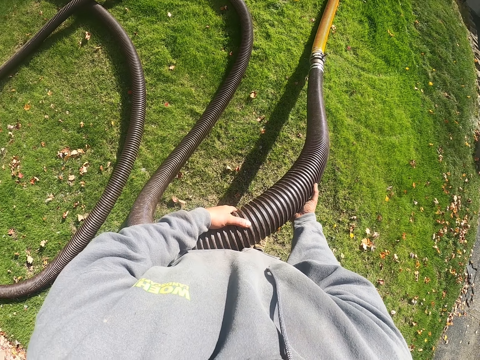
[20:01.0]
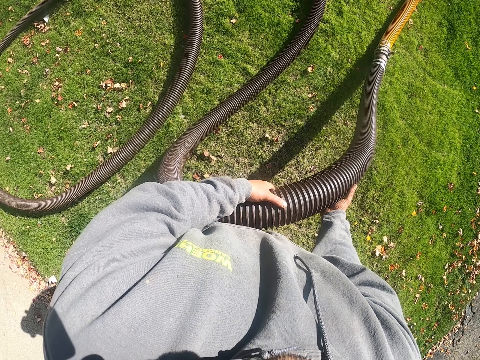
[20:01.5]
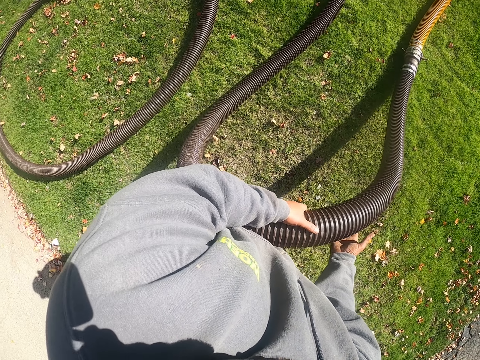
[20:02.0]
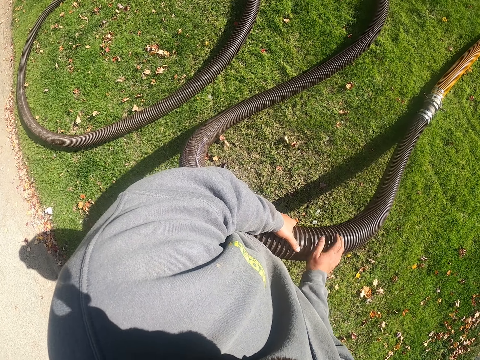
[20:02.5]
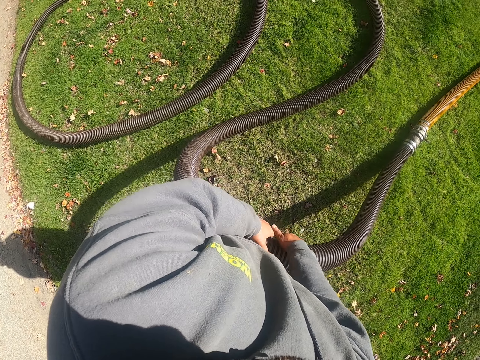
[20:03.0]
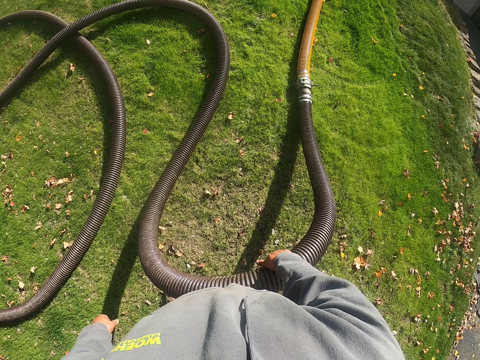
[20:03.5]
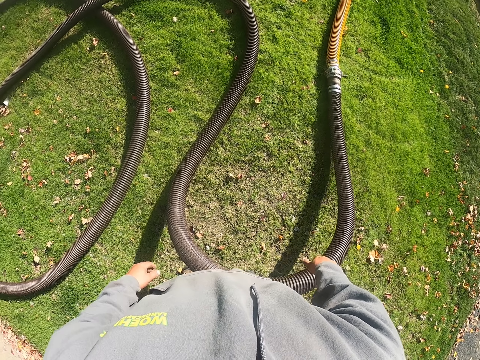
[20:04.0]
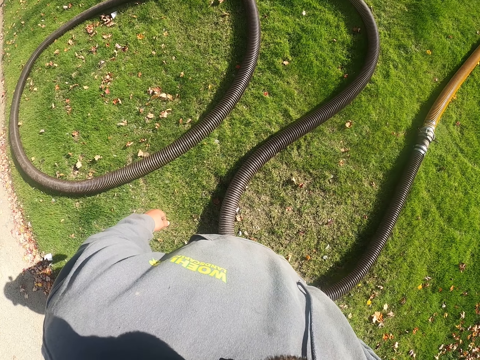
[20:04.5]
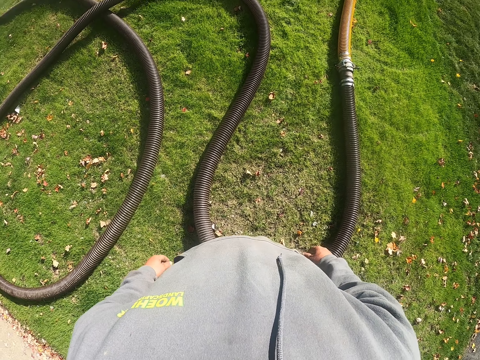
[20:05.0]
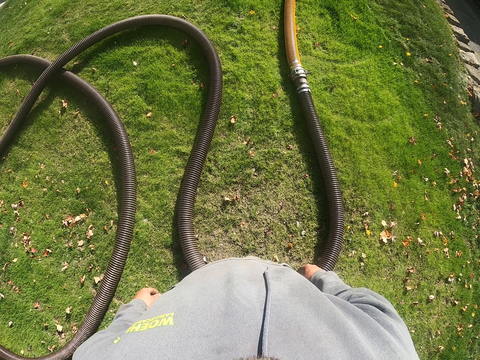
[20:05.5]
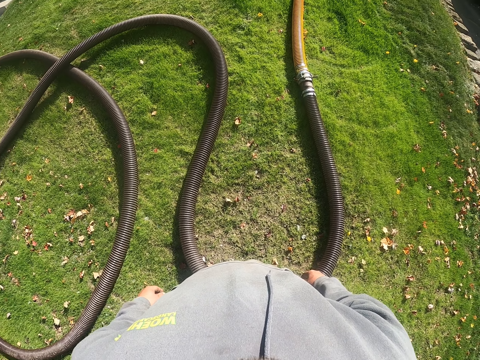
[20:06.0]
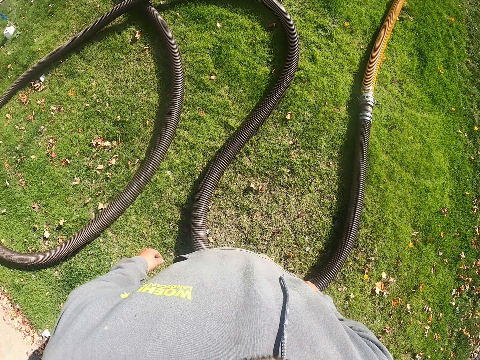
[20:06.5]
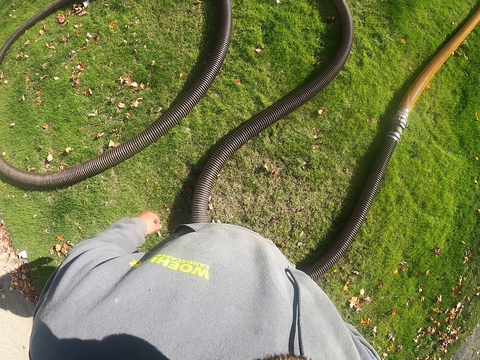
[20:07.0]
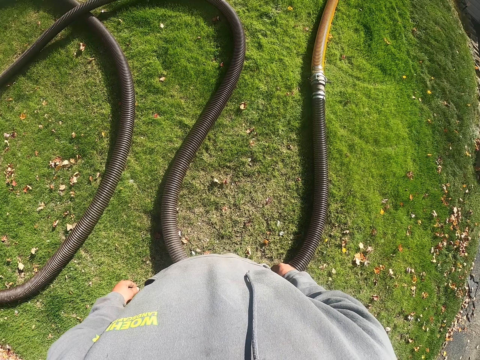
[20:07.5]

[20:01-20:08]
The camera wearer drops the pipe.

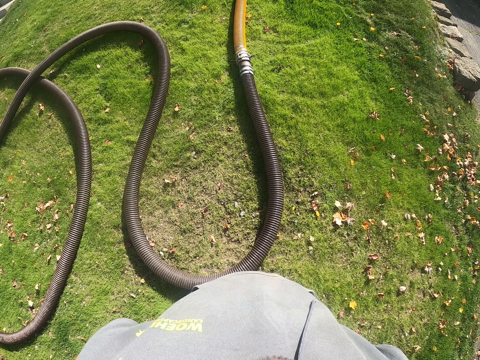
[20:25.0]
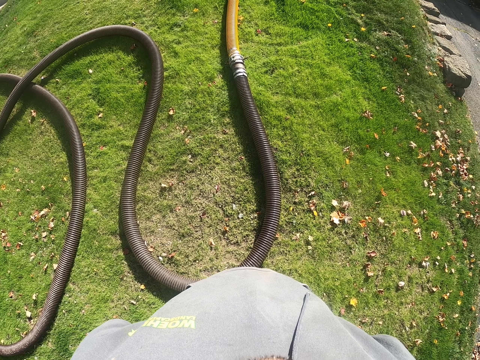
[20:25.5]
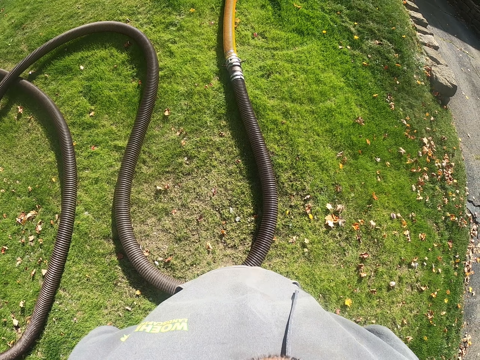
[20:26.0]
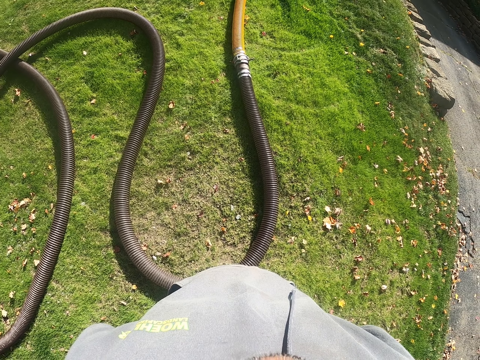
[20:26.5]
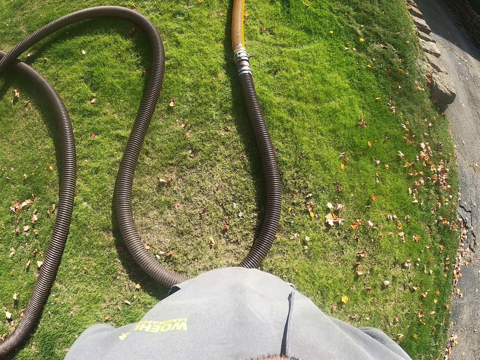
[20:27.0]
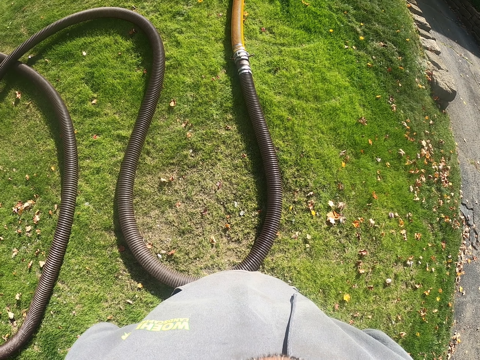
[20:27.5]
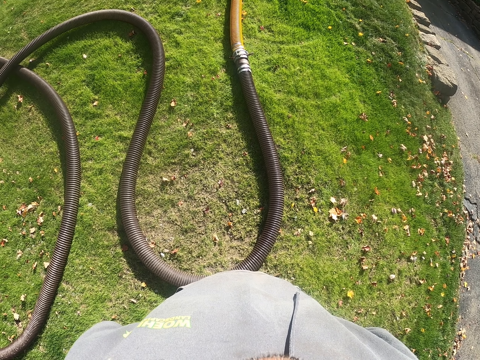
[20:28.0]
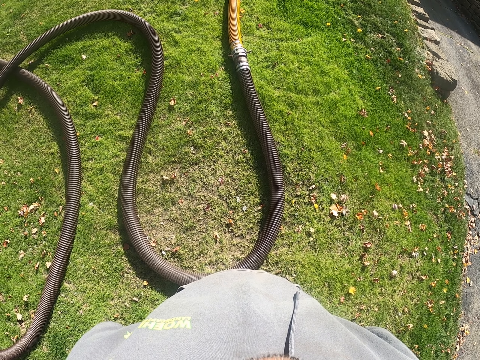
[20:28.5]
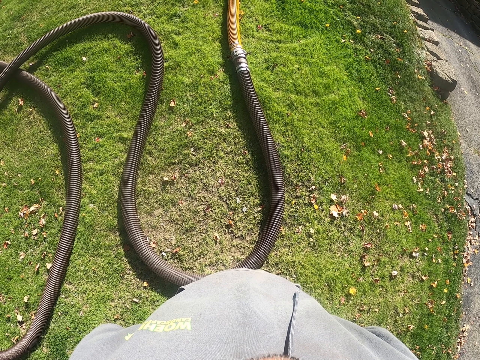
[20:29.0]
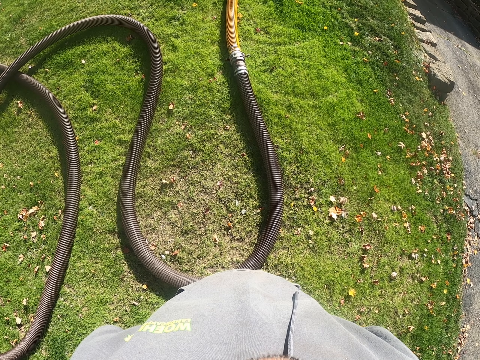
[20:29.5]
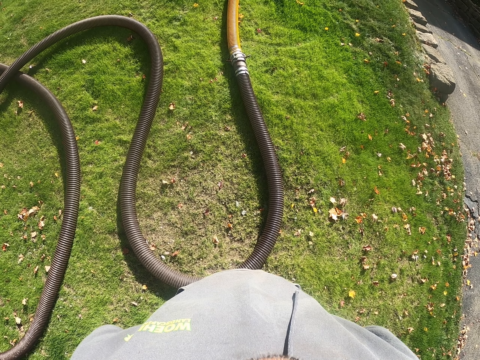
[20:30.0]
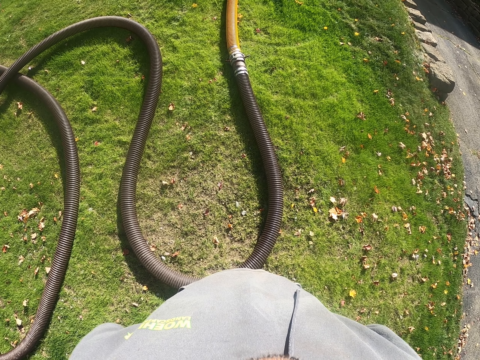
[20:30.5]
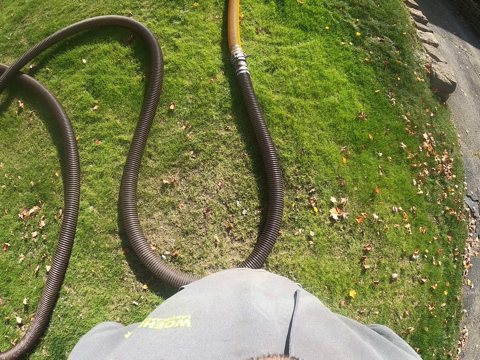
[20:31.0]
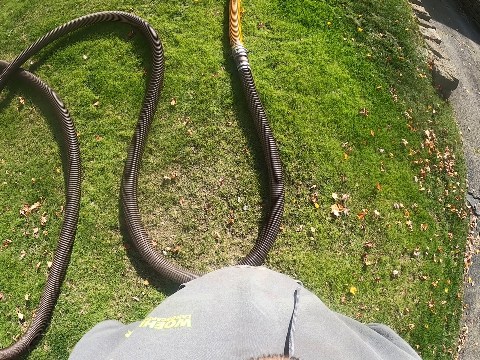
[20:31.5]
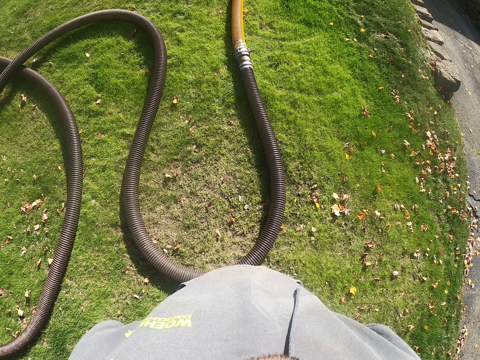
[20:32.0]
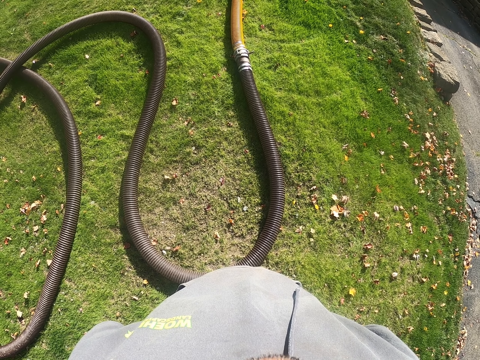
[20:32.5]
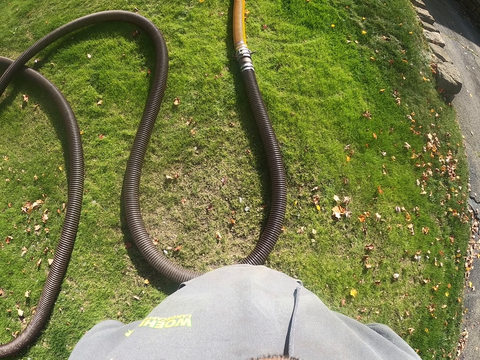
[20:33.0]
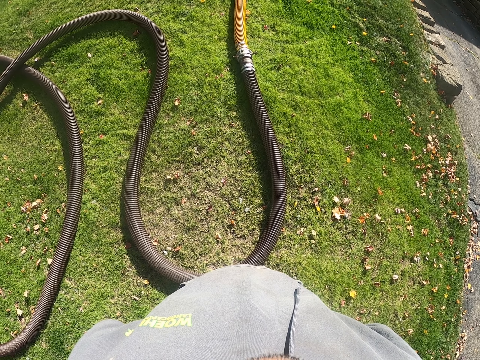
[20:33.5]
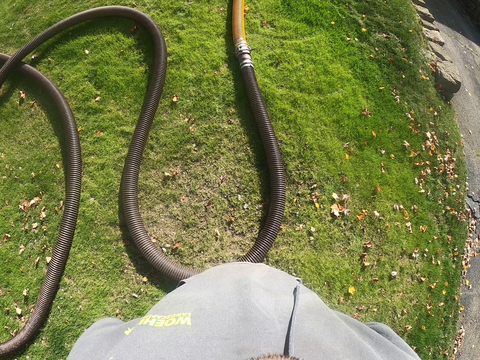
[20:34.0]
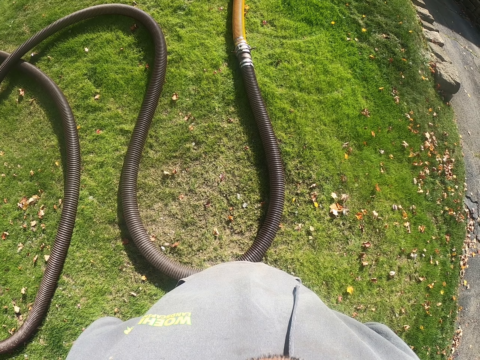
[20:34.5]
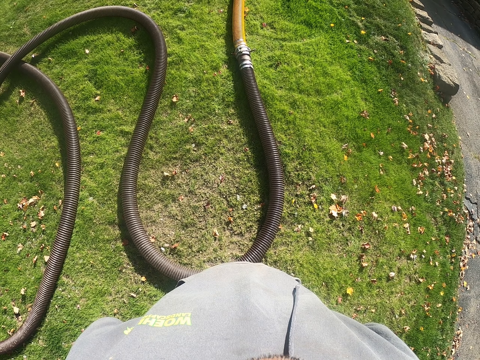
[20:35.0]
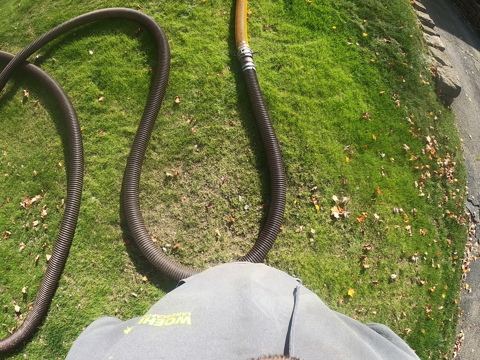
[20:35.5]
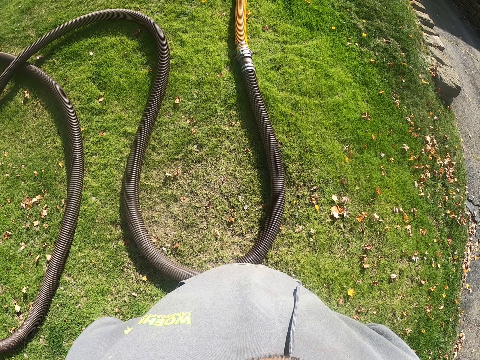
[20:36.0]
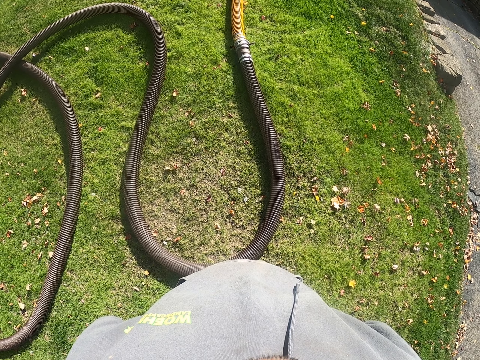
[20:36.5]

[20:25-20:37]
The camera wearer looks on the pipe.

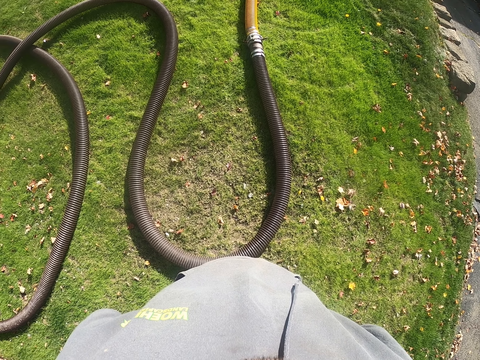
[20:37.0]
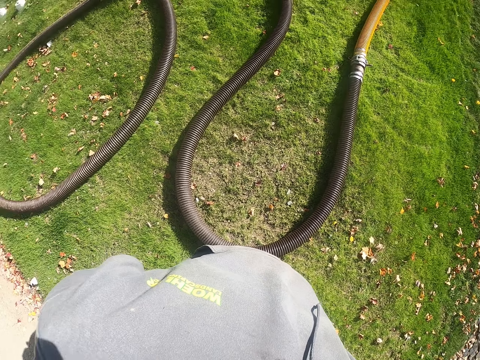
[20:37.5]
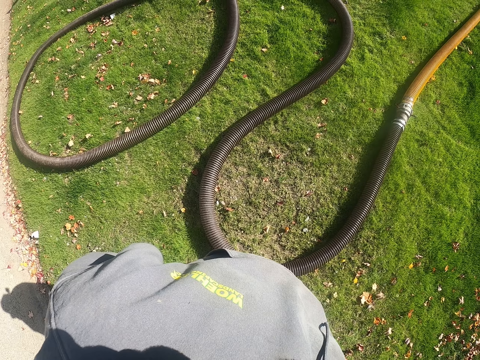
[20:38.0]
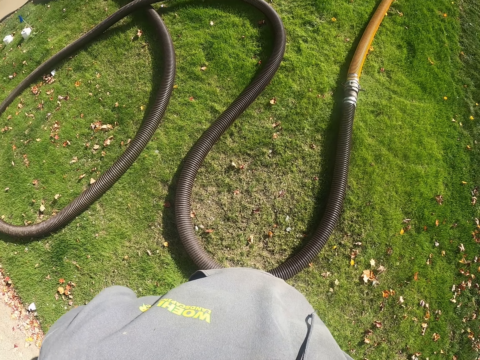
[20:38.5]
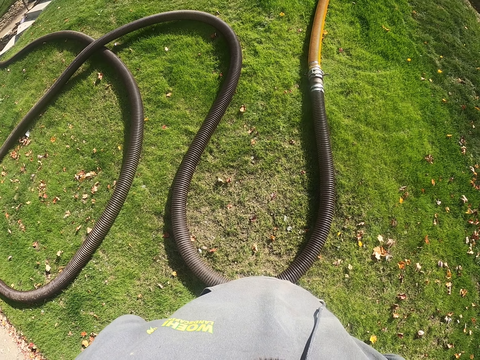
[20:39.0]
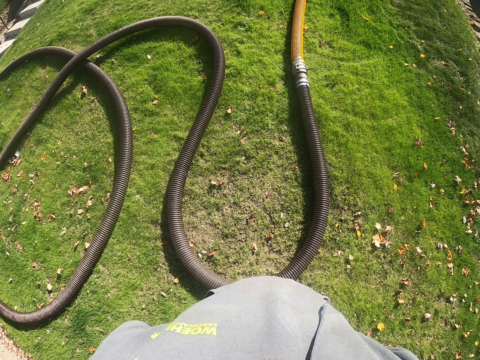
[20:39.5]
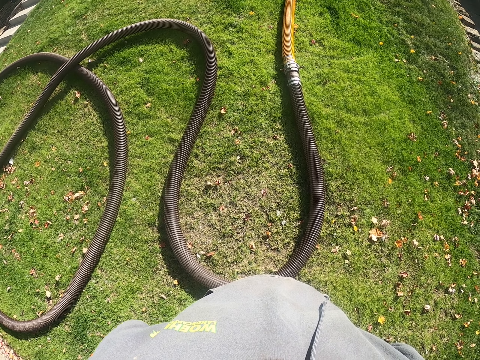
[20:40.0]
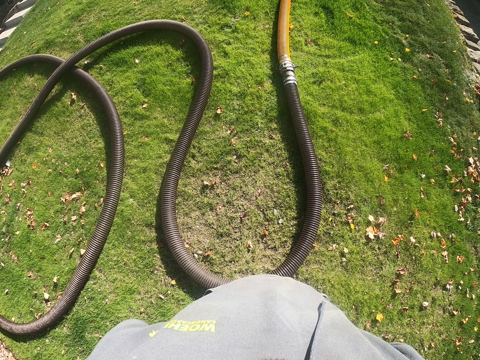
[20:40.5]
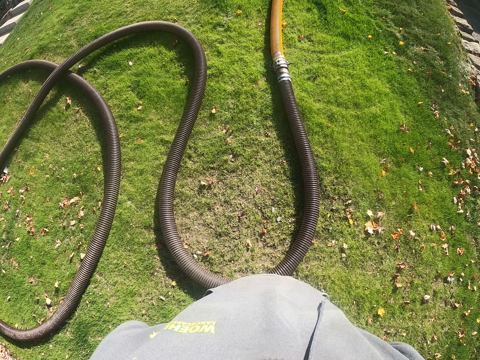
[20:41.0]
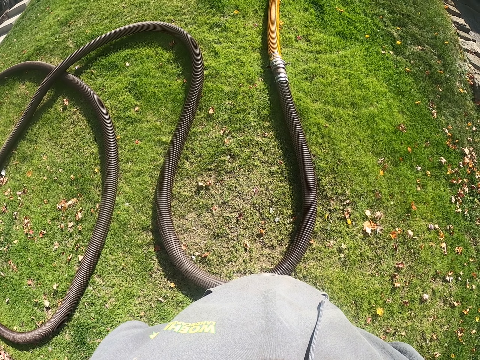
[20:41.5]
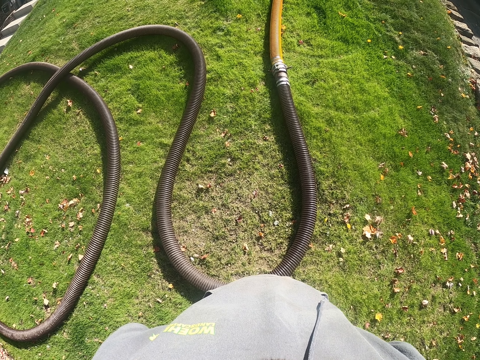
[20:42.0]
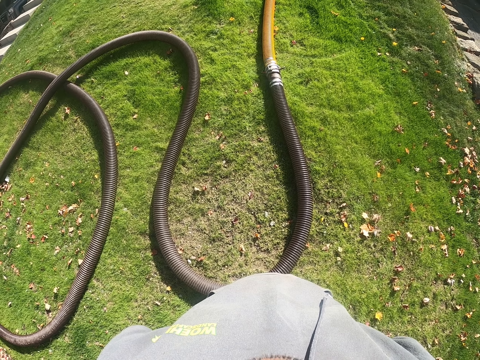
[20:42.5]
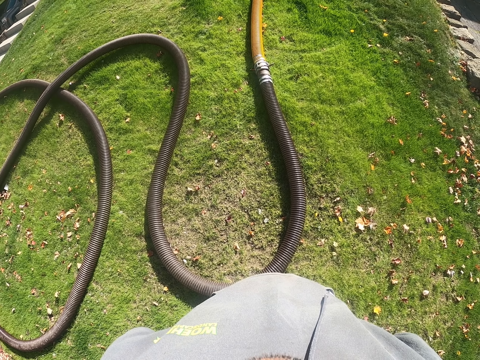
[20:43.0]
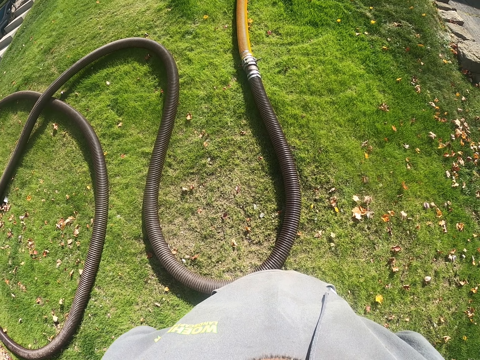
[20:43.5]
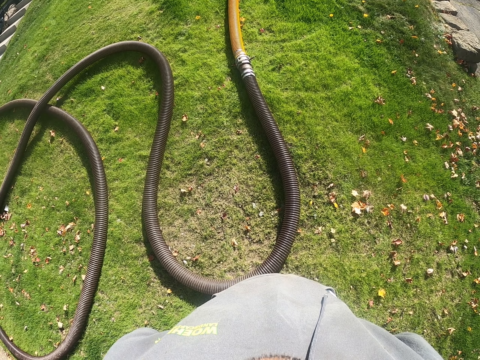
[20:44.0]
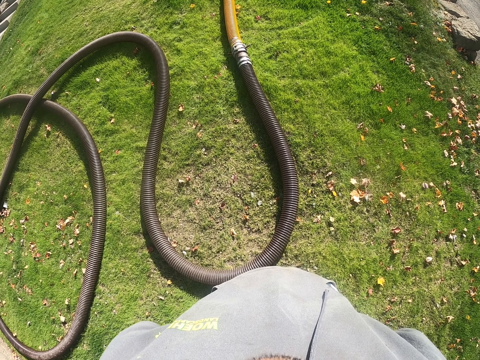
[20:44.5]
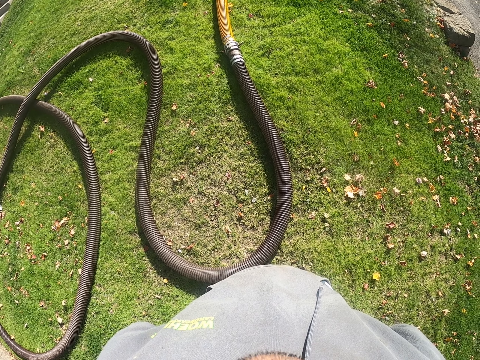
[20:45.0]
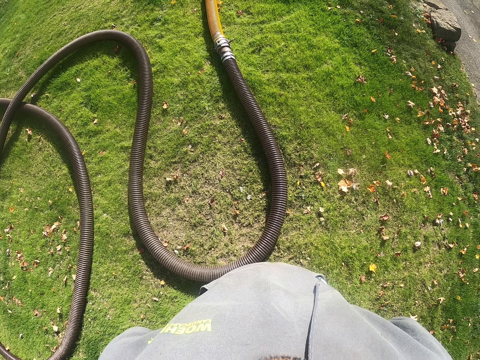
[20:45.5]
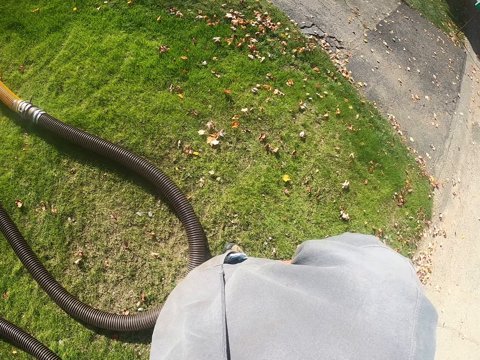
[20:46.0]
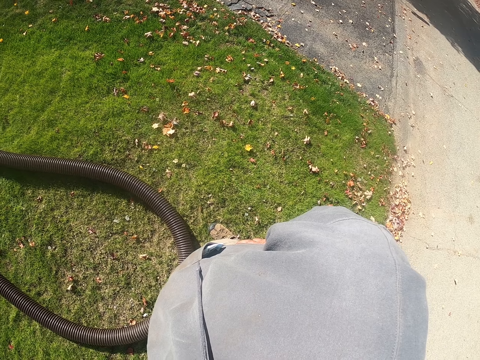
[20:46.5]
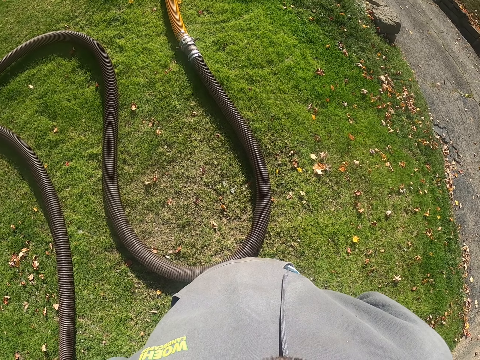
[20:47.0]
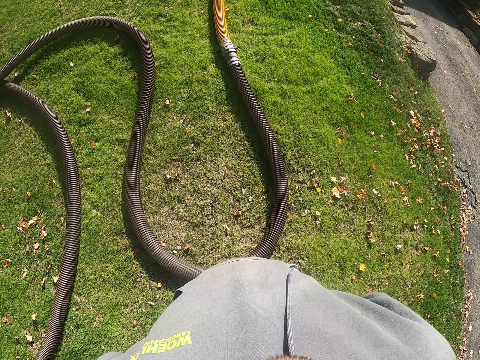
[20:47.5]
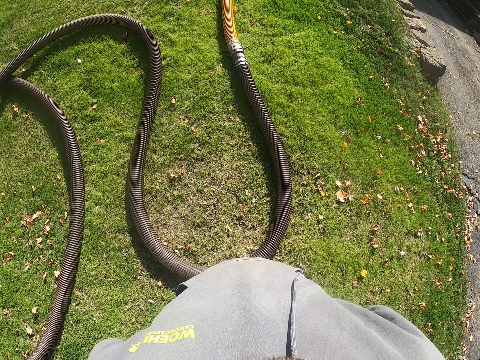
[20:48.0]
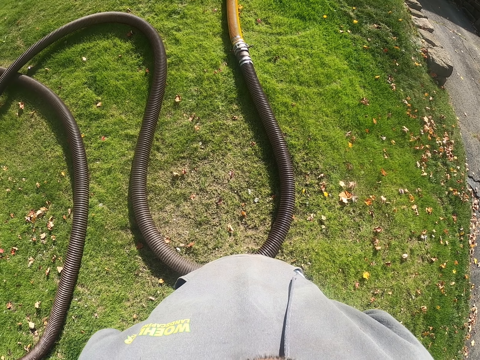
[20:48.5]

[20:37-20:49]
The camera wearer stands on the field.
